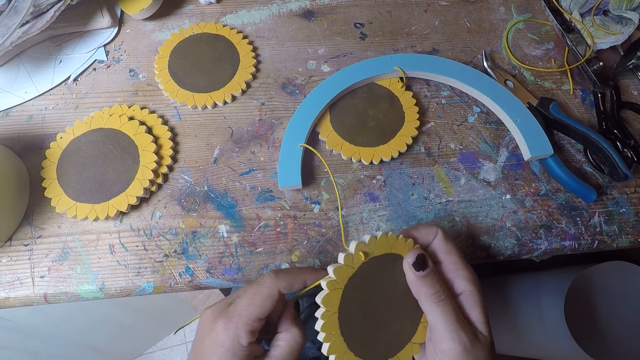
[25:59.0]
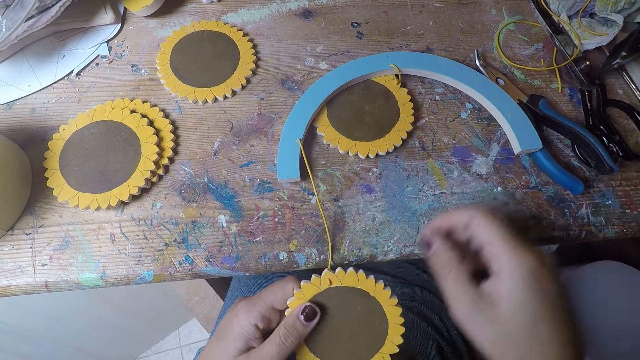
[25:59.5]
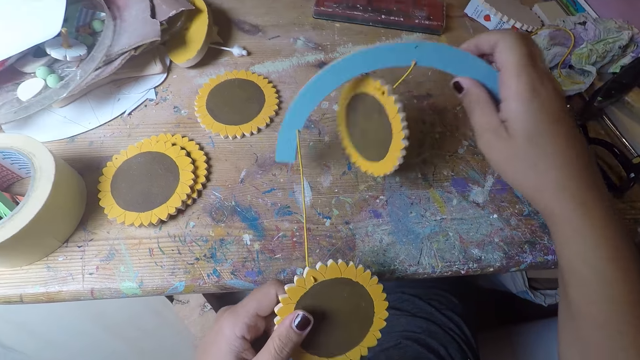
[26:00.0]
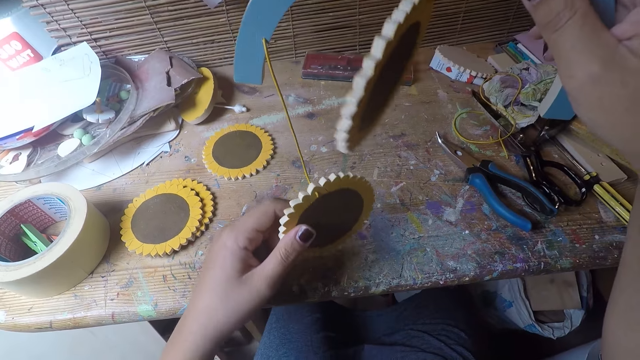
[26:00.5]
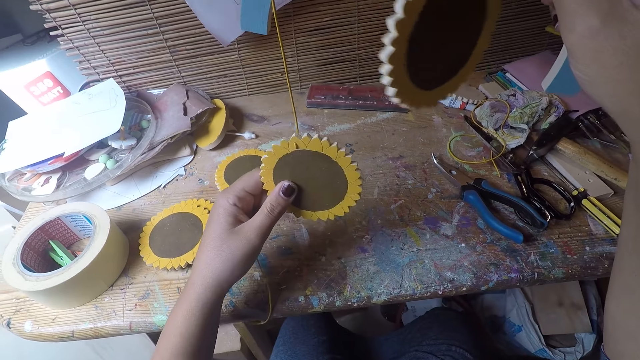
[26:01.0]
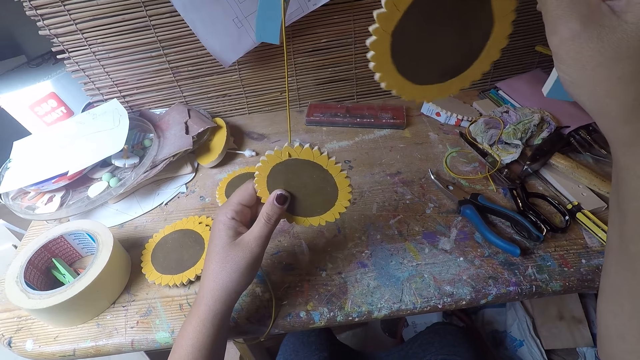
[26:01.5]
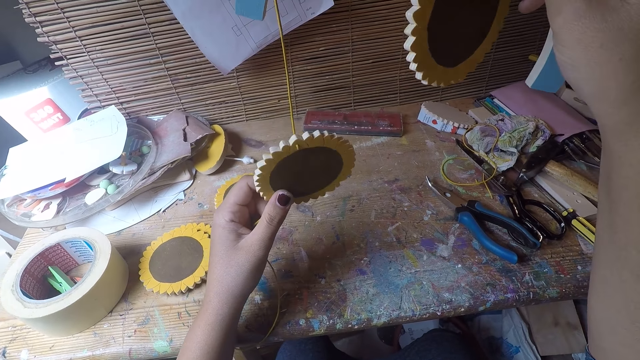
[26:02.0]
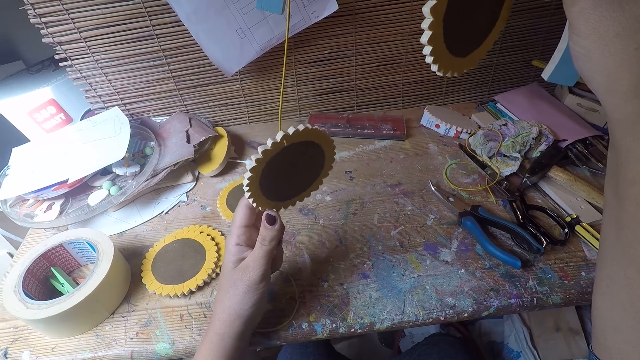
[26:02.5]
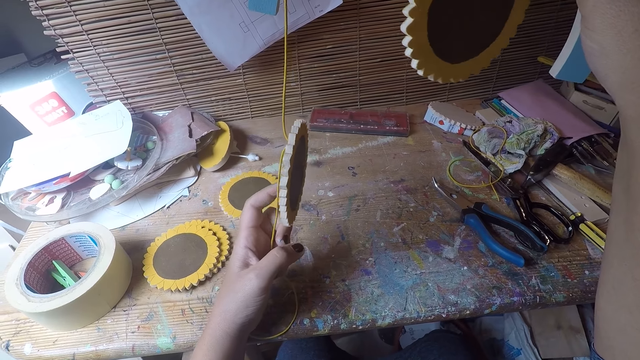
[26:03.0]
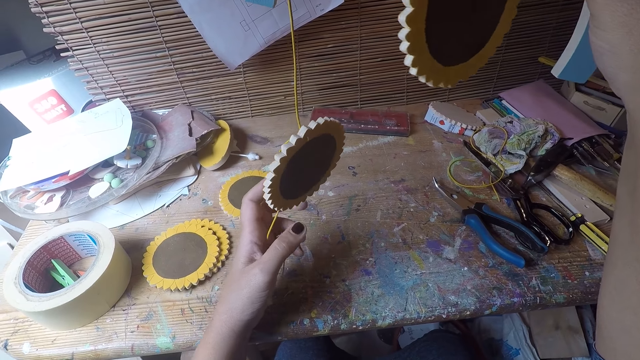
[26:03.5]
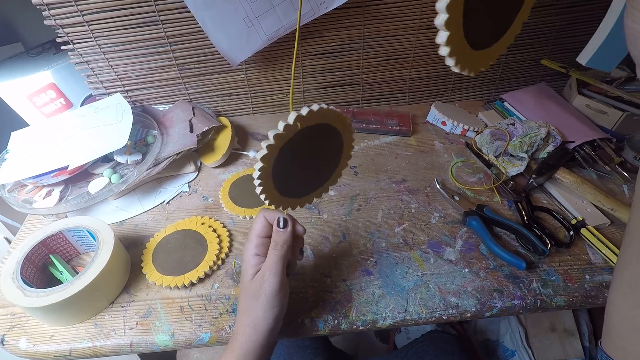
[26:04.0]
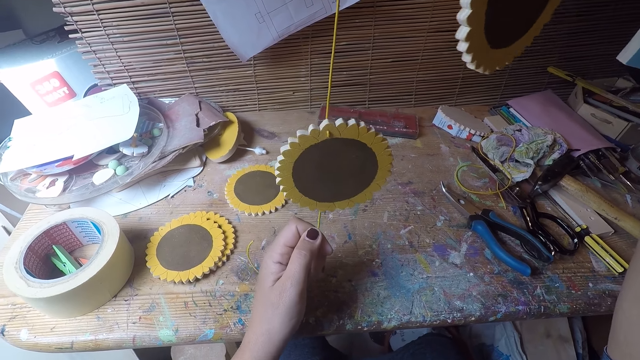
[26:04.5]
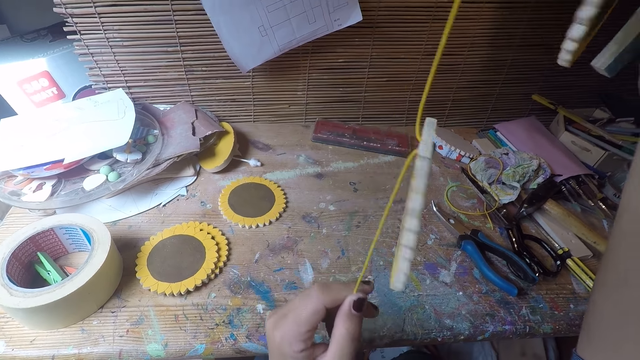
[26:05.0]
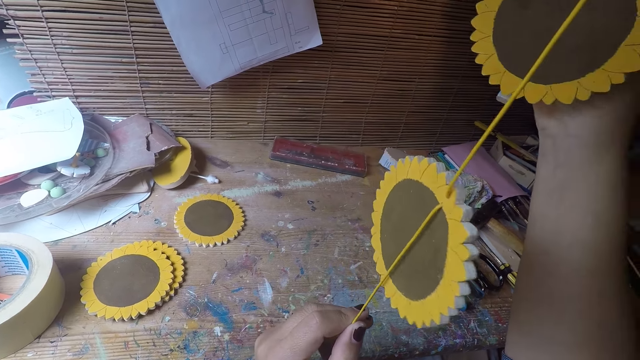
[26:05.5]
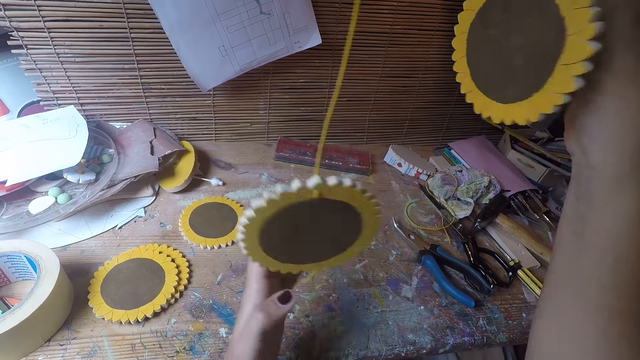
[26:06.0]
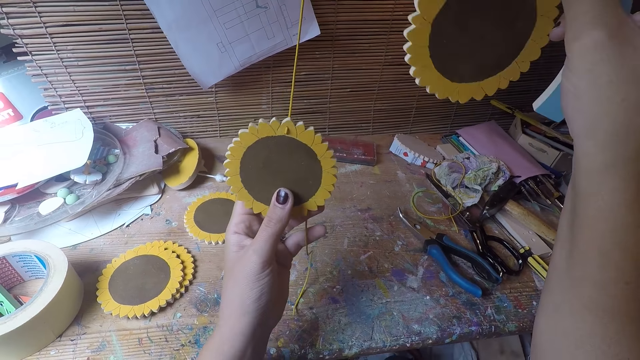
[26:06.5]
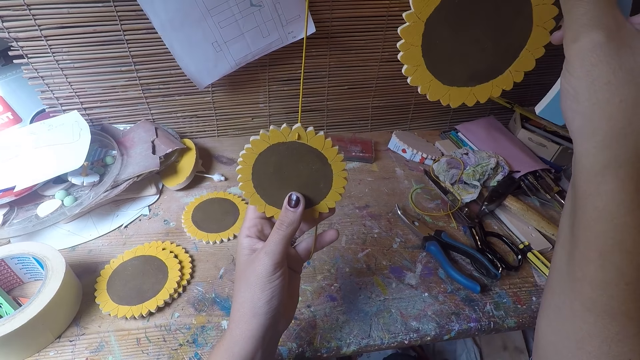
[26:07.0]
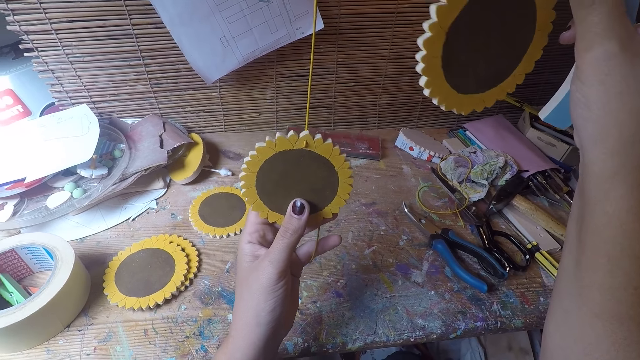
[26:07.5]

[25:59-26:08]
The camera wearer pulls the thread with her left hand. She holds the table coaster with her left hand. She picks up the table coaster arc with her left hand. She stares at the woodcraft. She pulls the thread with her left hand. She holds the table coaster with her left hand.

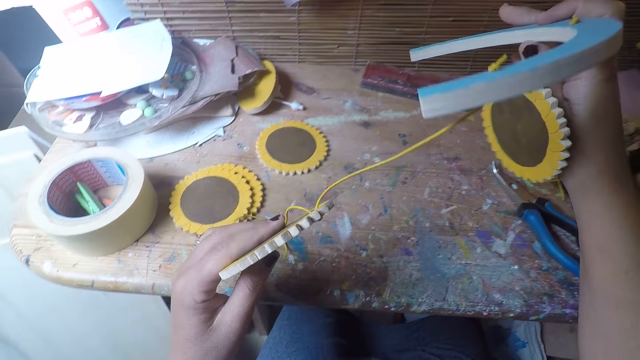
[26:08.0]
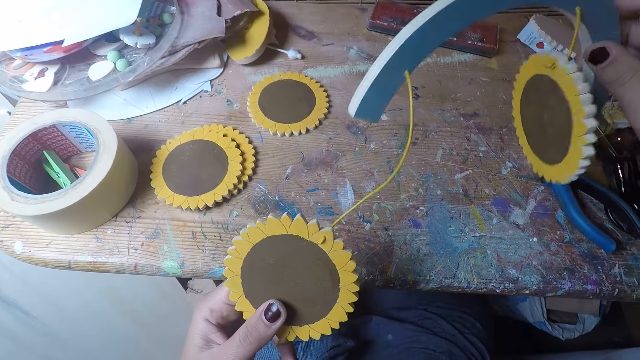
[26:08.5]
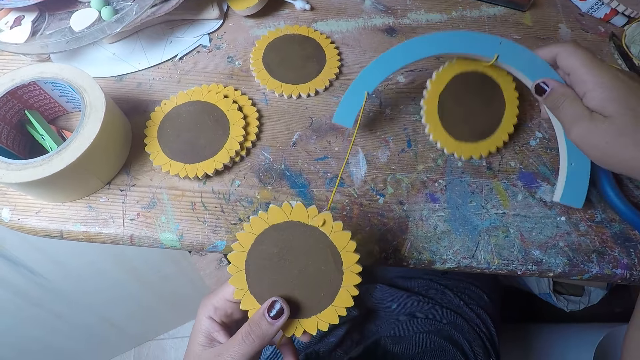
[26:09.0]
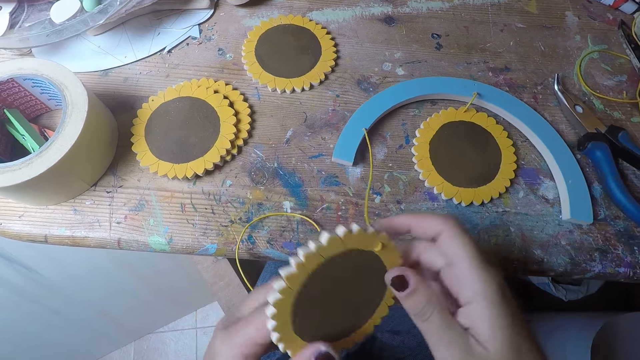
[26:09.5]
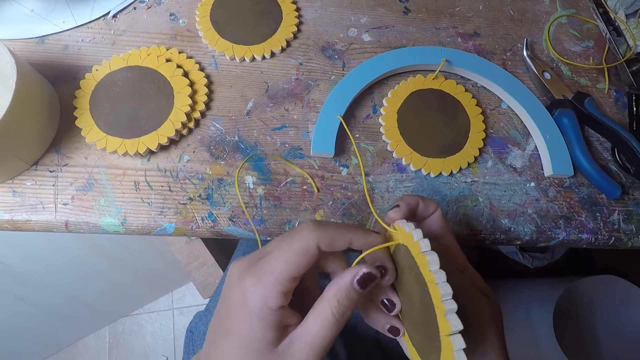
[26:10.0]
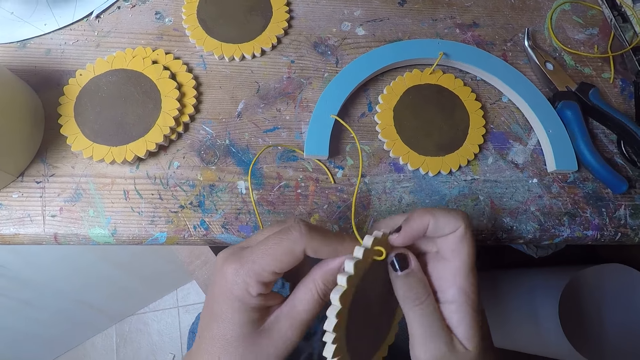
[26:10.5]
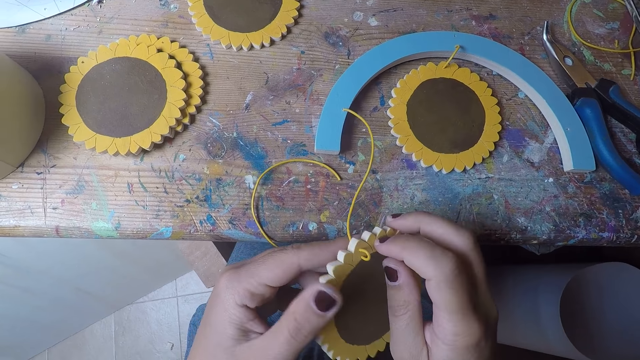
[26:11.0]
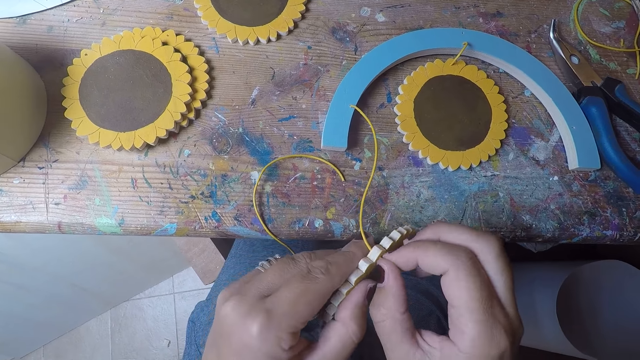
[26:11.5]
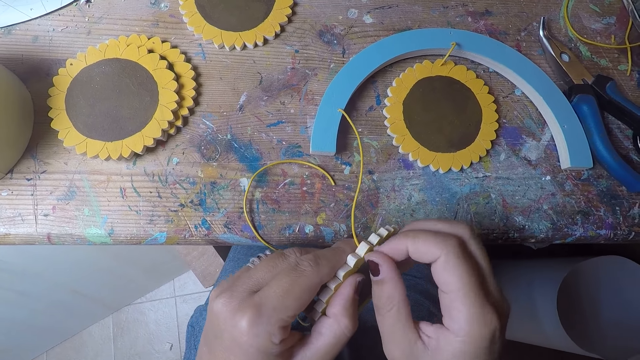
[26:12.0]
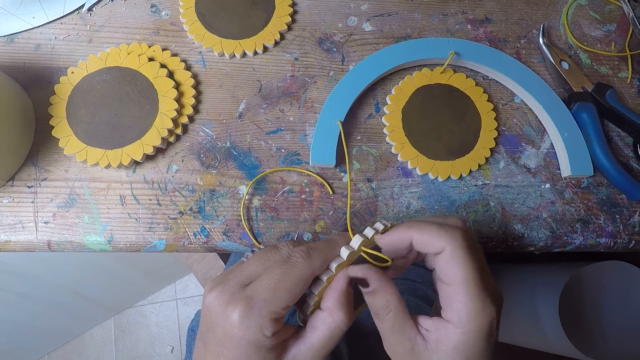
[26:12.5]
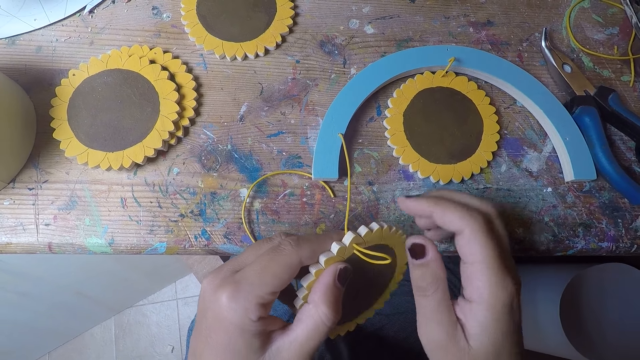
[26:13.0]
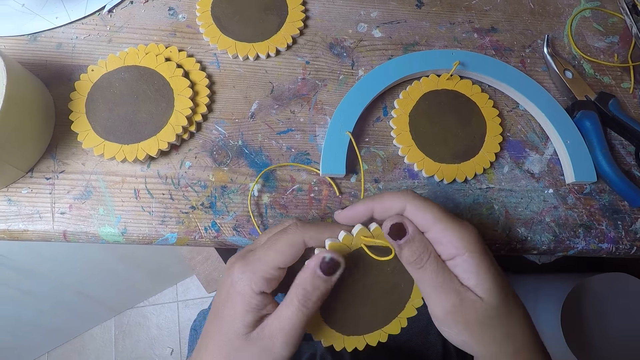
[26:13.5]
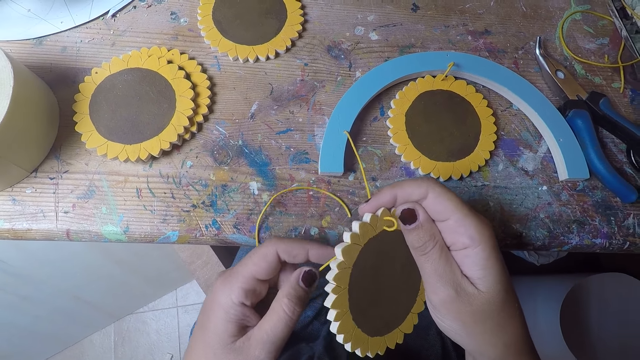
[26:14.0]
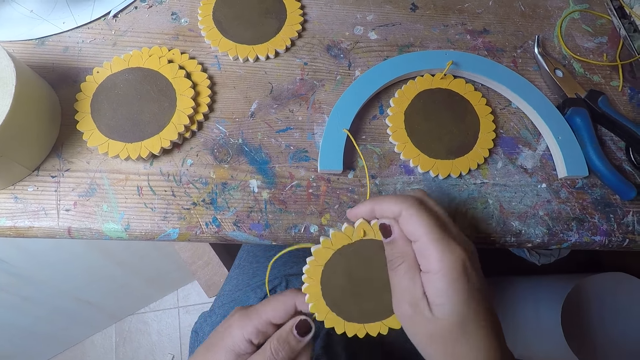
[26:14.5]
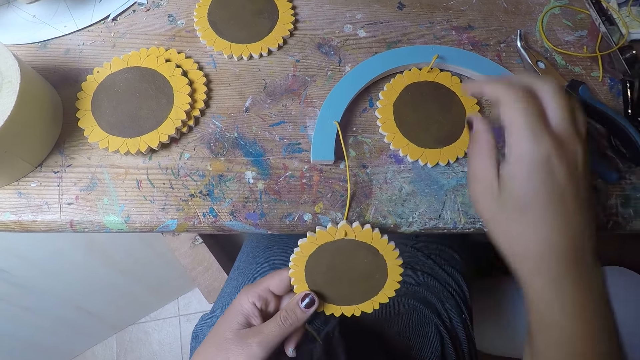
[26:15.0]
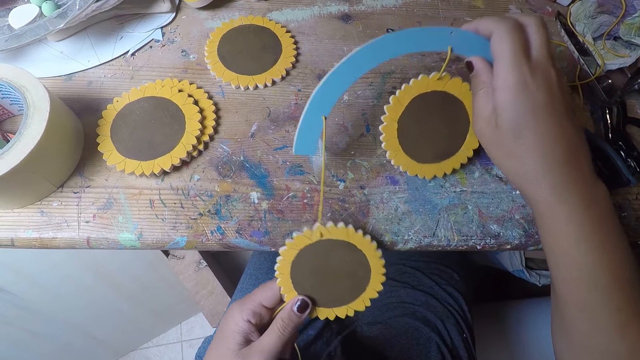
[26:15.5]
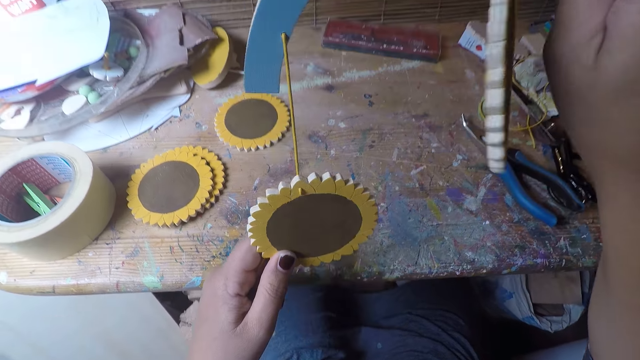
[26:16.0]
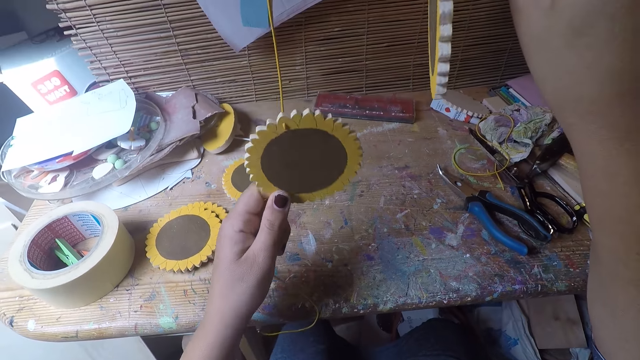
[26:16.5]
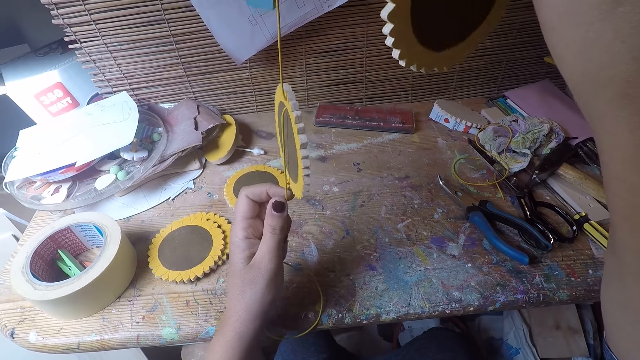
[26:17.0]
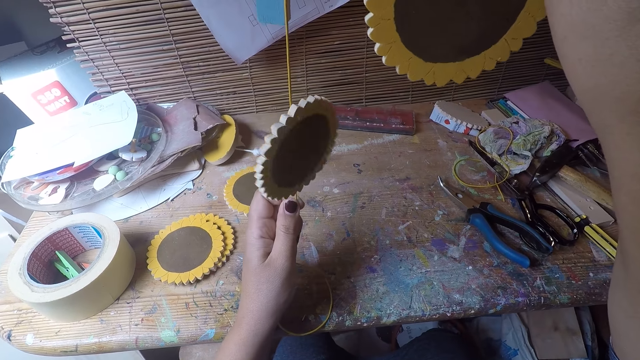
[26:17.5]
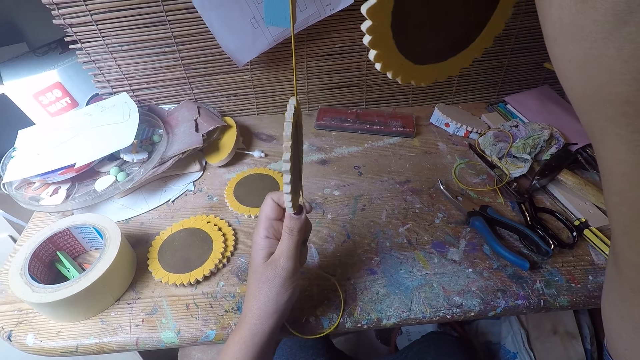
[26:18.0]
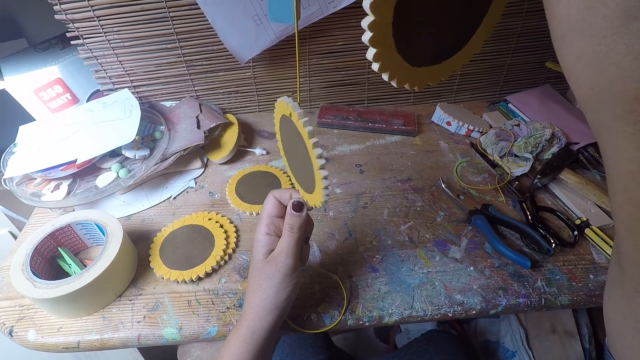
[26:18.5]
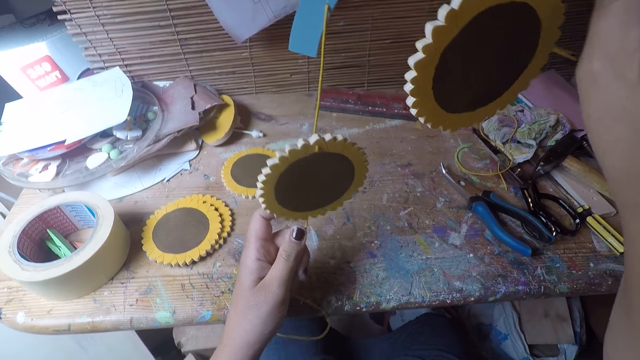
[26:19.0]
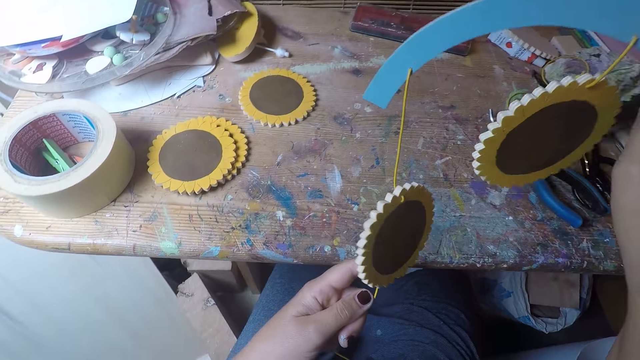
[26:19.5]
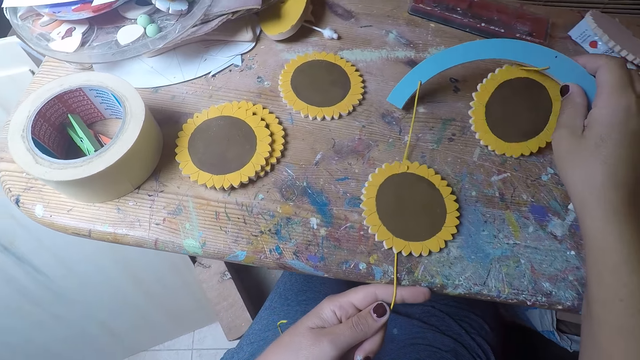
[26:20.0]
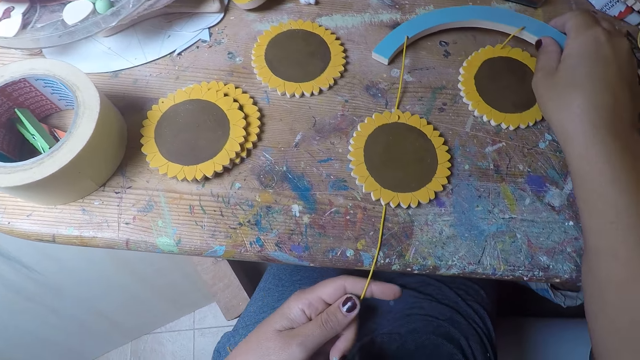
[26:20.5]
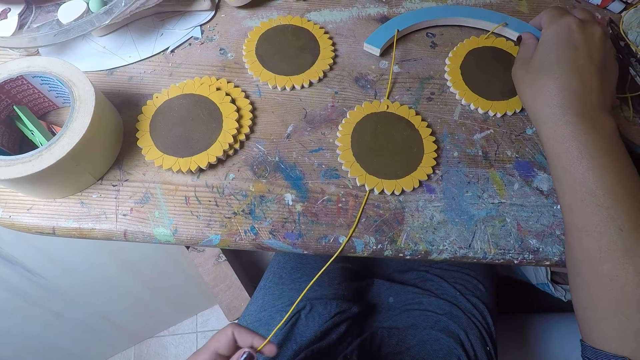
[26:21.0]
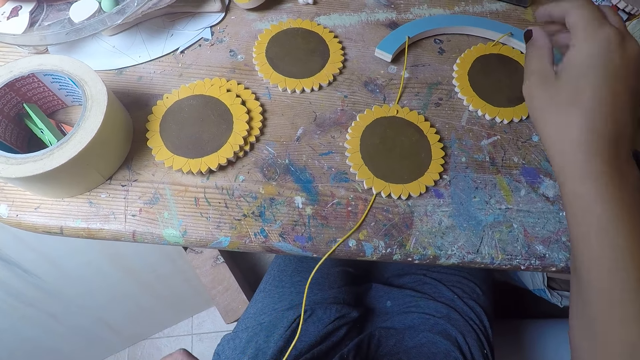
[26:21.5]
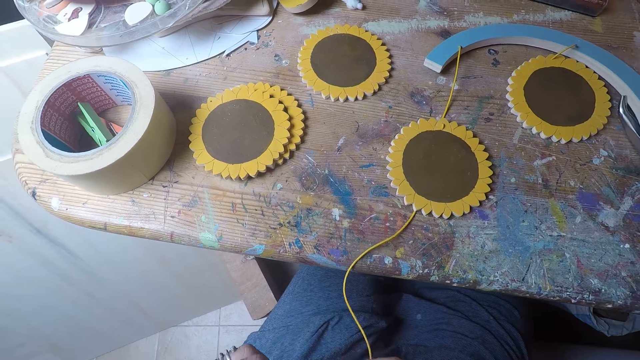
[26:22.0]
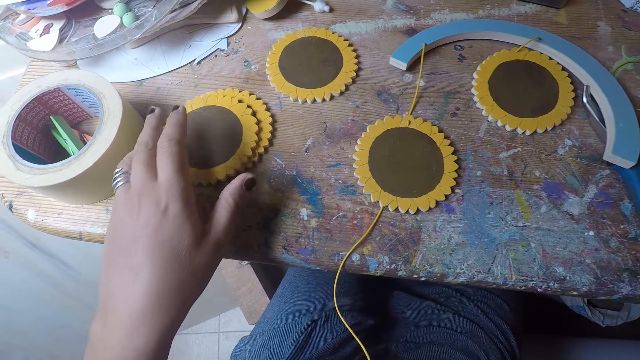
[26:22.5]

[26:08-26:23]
The camera wearer drops the table coaster arc in her right hand on the table. She holds the table coaster with her right hand. She pushes the thread with her left hand. She pulls the thread with her right hand. She aligns the cable on the woodcraft. She pulls the thread with her left hand. She picks up the table coaster arc with her right hand. She stares at the woodcraft. She drops the table coaster arc in her right hand on the table.
